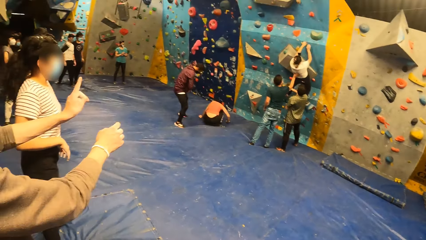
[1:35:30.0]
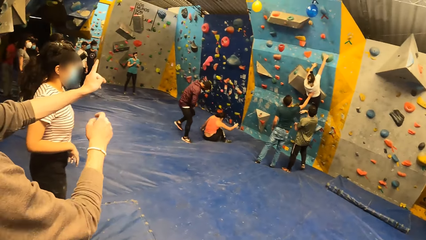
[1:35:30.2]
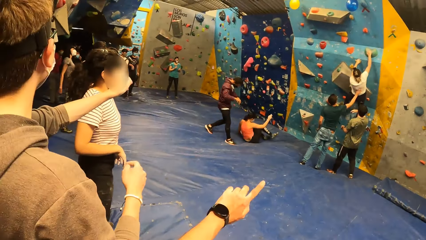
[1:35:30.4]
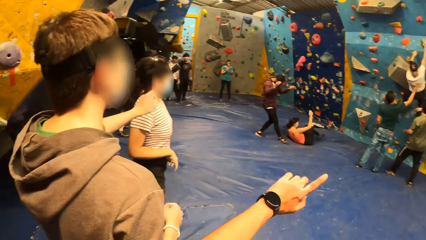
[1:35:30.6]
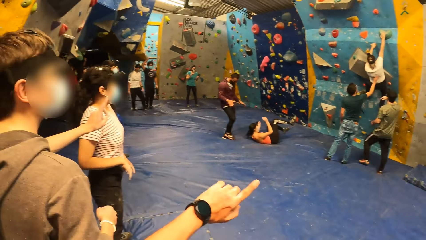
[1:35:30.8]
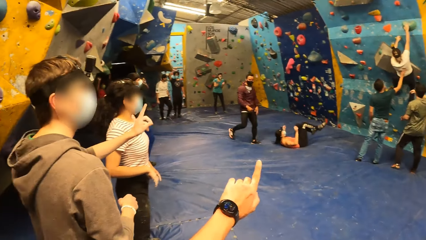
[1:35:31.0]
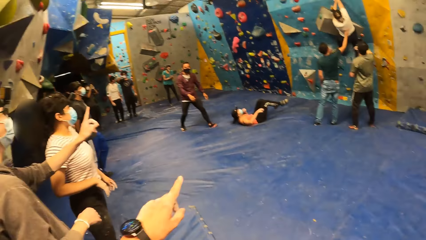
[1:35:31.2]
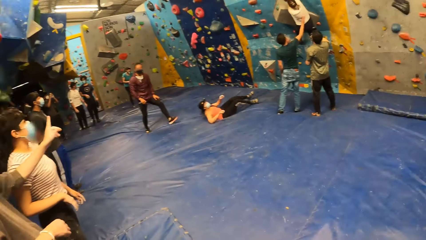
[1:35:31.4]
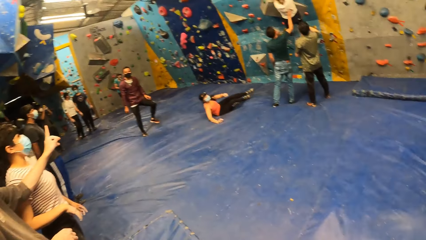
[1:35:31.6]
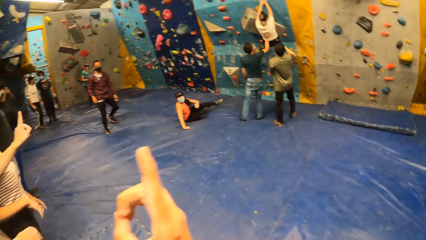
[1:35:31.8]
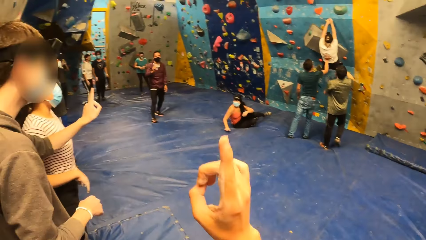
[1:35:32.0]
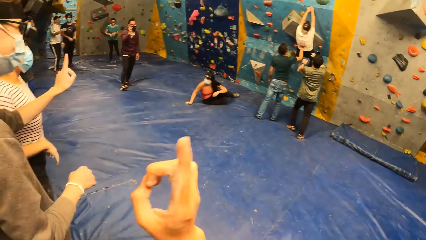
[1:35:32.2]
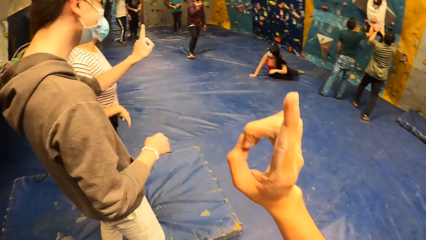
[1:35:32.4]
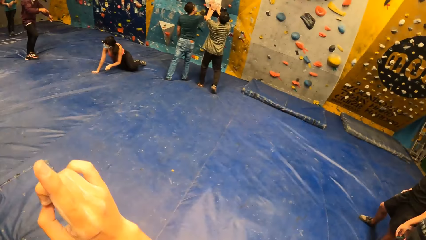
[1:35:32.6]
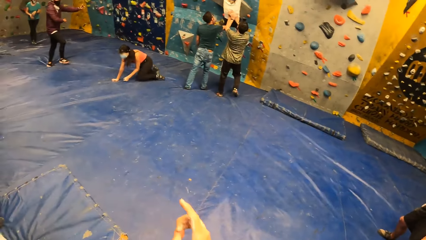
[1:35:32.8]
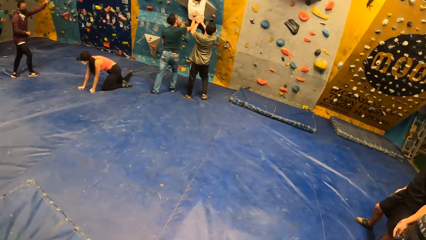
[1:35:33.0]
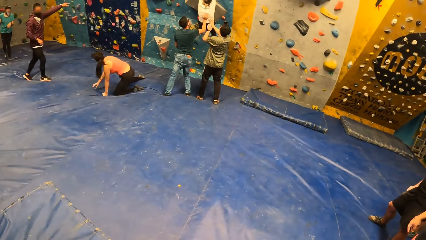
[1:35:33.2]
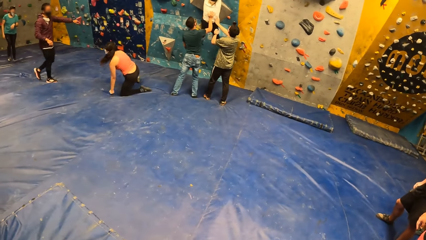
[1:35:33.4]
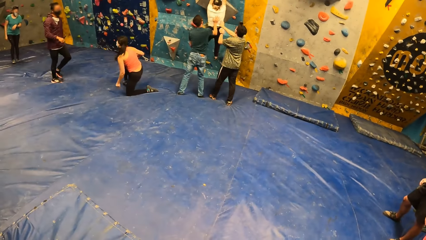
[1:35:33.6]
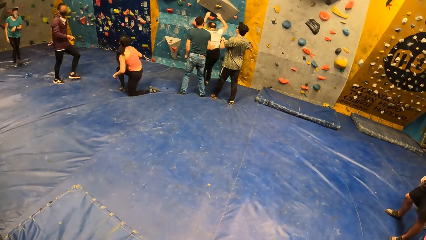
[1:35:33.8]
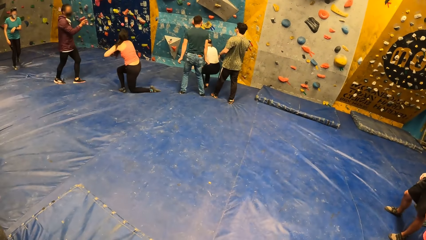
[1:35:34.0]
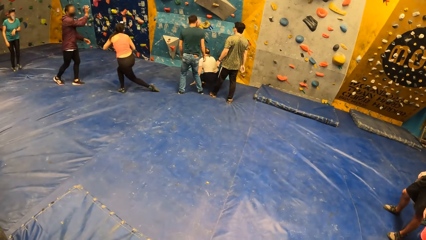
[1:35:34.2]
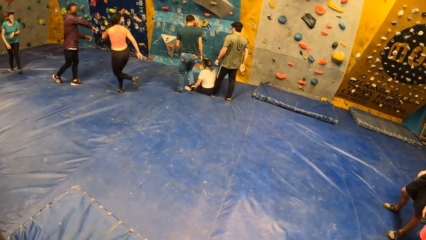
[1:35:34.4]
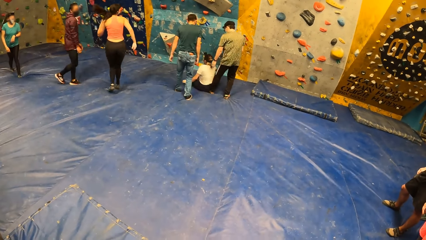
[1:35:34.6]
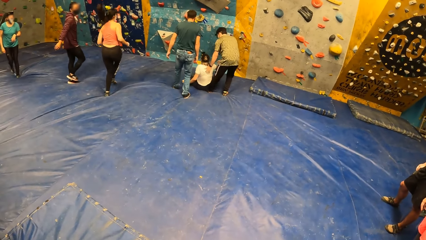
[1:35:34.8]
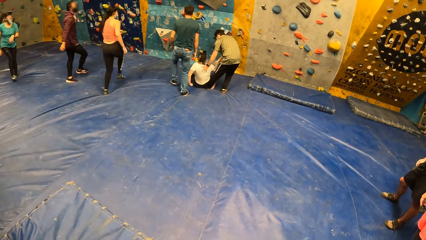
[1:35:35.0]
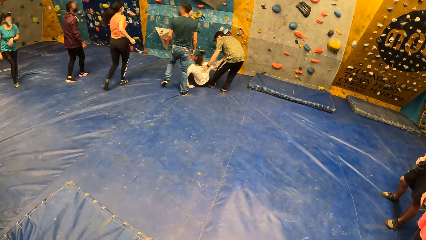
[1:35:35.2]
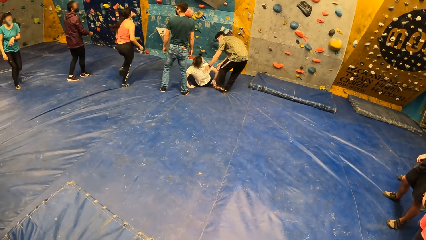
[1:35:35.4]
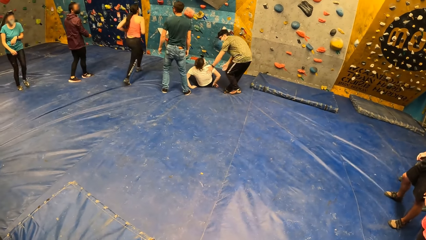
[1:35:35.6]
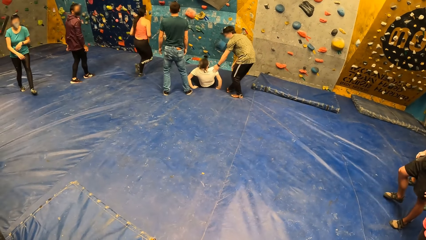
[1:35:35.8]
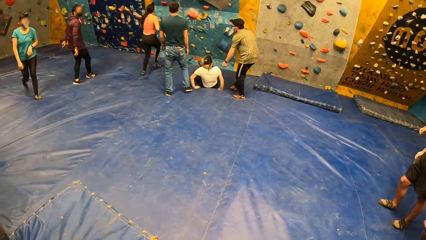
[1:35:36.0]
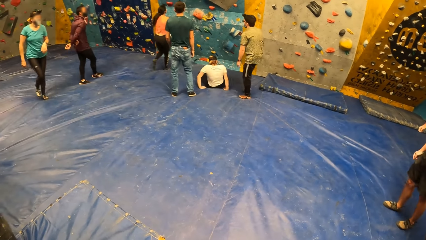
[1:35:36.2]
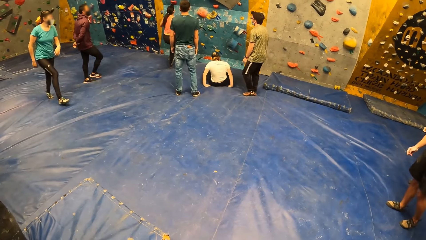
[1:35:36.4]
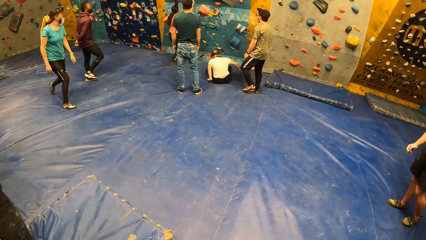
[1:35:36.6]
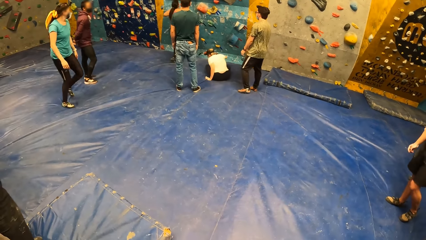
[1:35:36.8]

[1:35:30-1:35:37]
A woman jumps. The camera wearer stretches their hand. They look around.

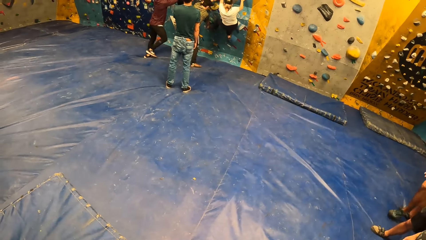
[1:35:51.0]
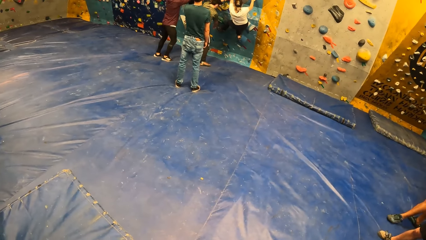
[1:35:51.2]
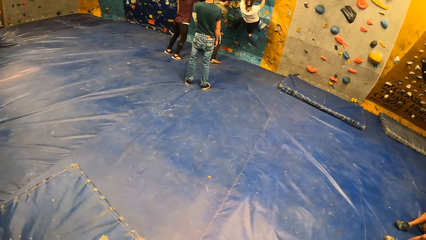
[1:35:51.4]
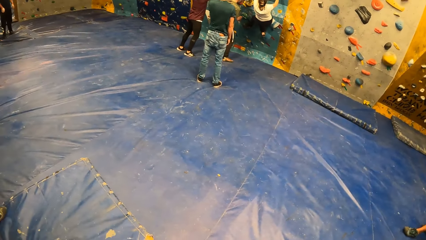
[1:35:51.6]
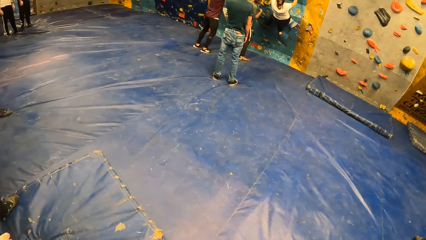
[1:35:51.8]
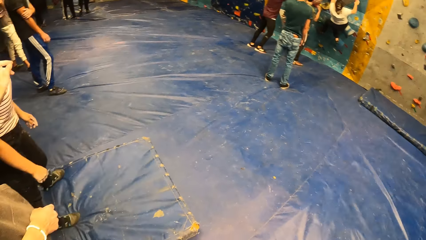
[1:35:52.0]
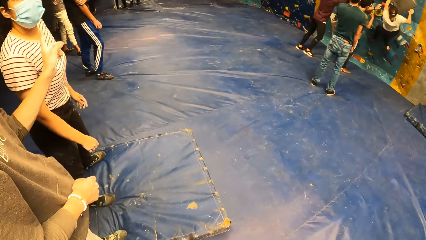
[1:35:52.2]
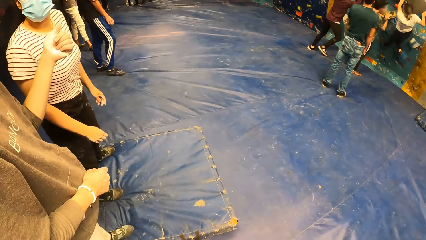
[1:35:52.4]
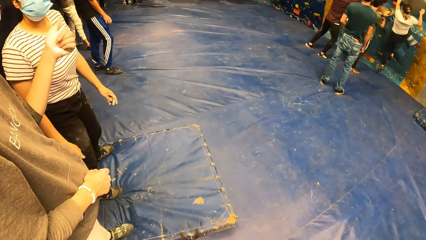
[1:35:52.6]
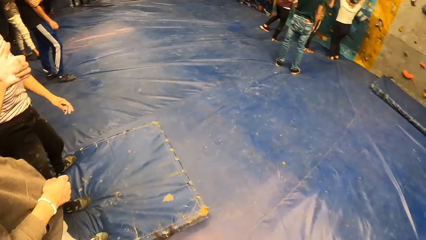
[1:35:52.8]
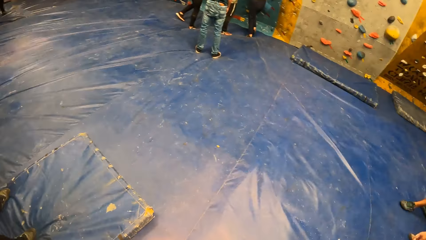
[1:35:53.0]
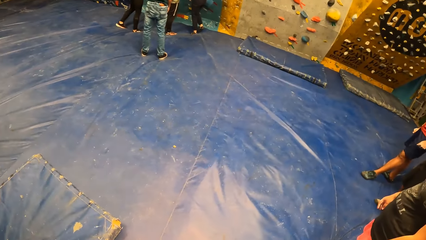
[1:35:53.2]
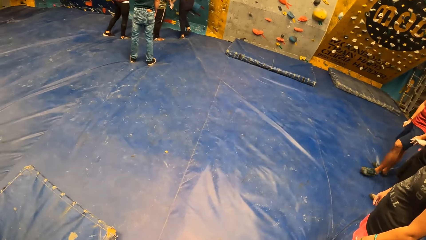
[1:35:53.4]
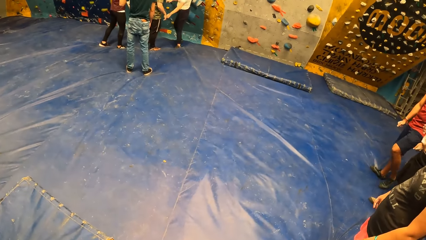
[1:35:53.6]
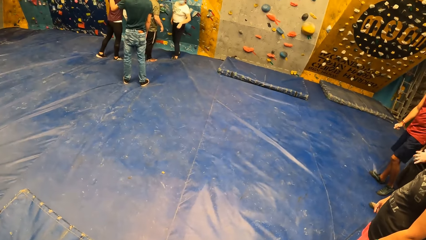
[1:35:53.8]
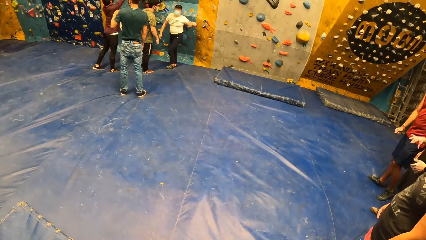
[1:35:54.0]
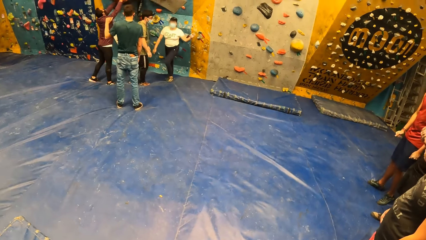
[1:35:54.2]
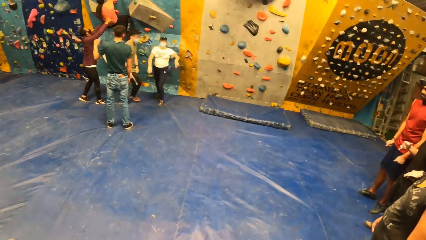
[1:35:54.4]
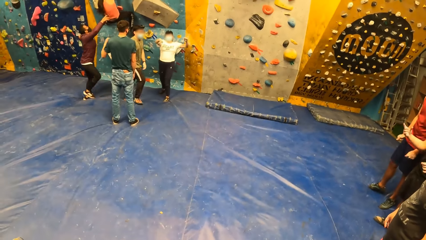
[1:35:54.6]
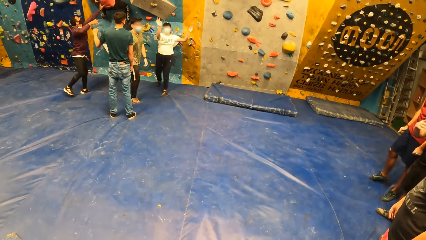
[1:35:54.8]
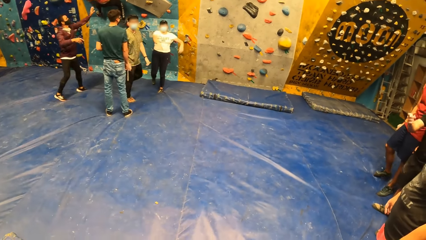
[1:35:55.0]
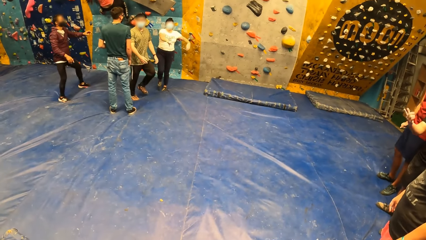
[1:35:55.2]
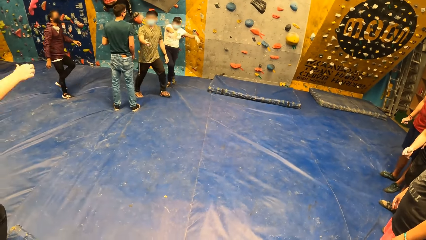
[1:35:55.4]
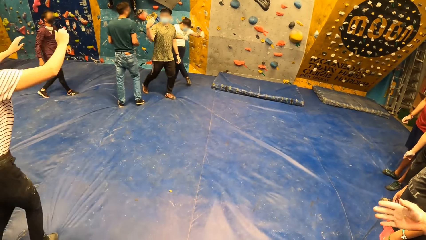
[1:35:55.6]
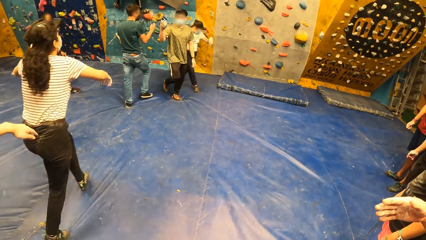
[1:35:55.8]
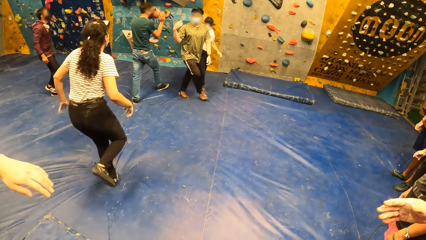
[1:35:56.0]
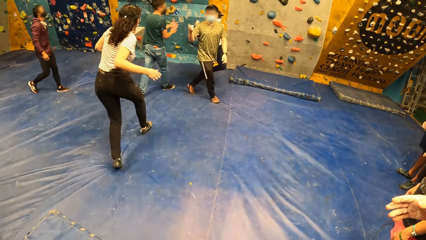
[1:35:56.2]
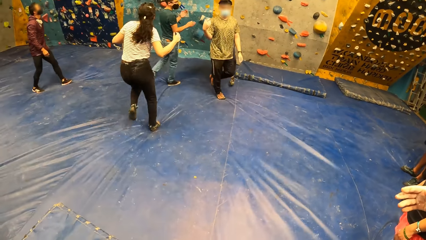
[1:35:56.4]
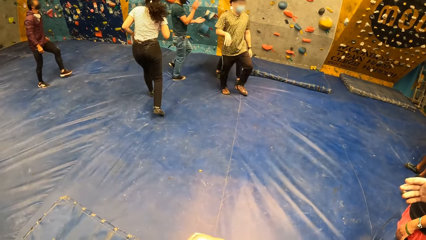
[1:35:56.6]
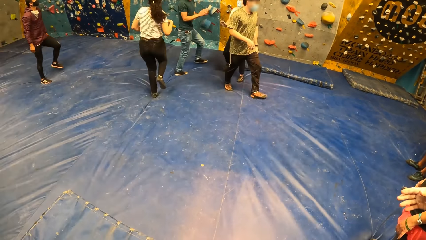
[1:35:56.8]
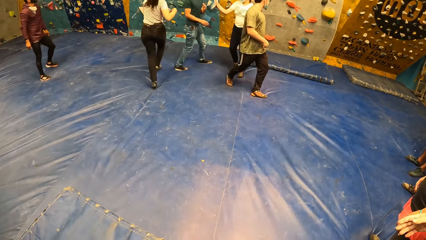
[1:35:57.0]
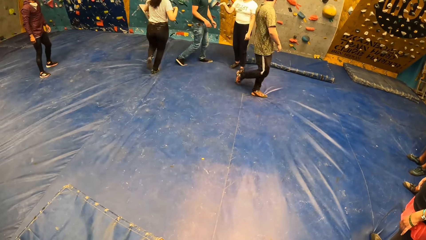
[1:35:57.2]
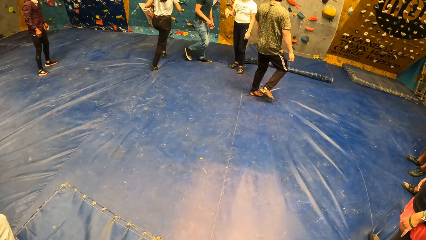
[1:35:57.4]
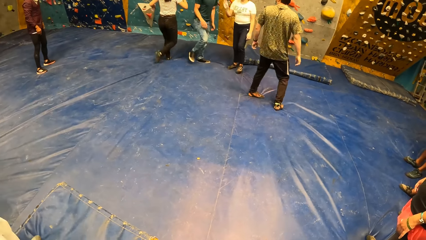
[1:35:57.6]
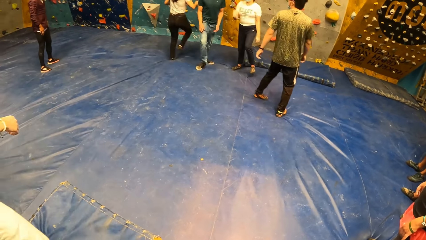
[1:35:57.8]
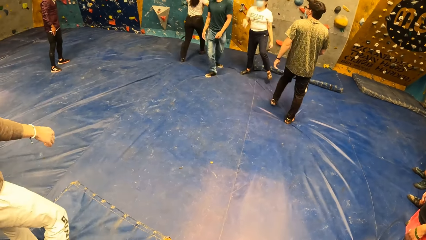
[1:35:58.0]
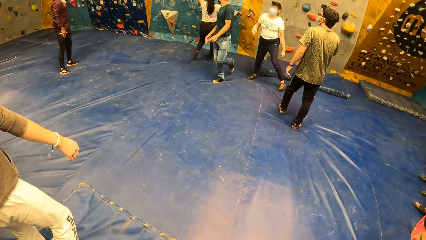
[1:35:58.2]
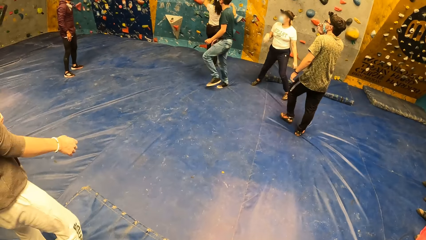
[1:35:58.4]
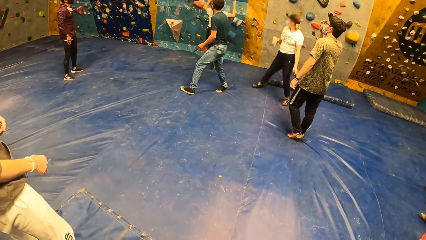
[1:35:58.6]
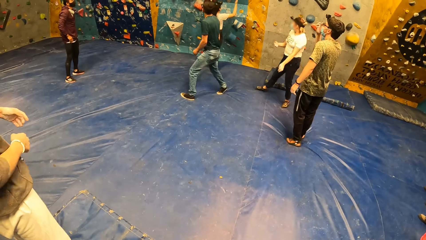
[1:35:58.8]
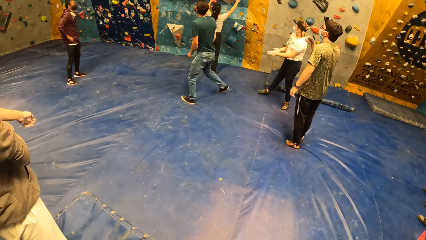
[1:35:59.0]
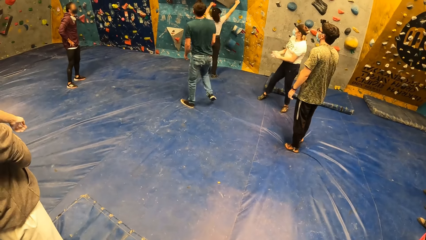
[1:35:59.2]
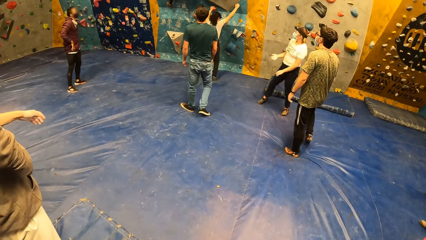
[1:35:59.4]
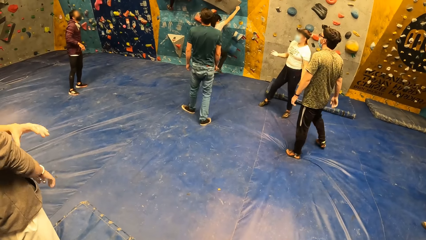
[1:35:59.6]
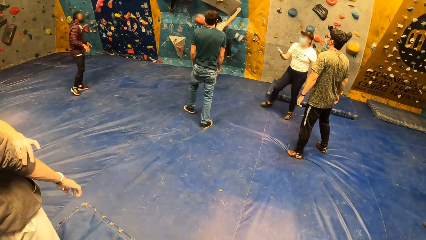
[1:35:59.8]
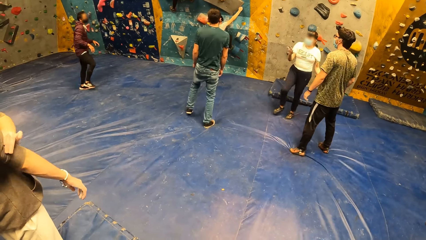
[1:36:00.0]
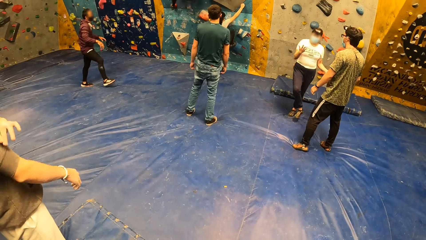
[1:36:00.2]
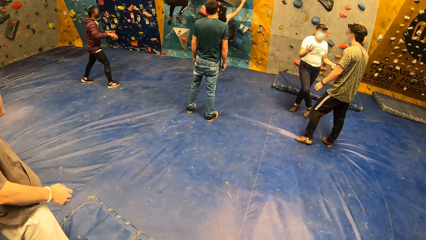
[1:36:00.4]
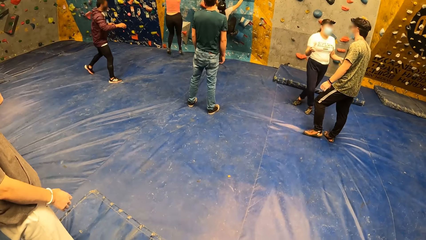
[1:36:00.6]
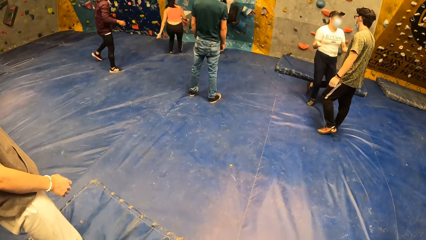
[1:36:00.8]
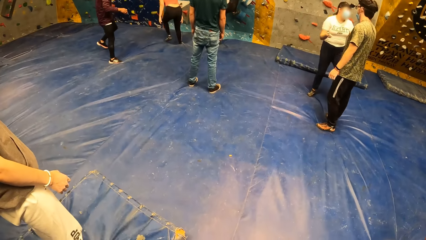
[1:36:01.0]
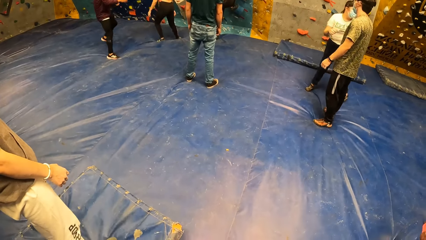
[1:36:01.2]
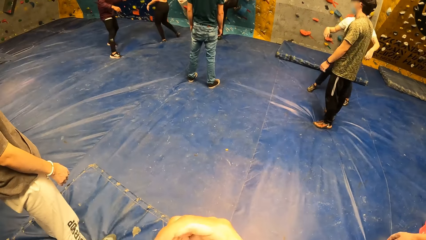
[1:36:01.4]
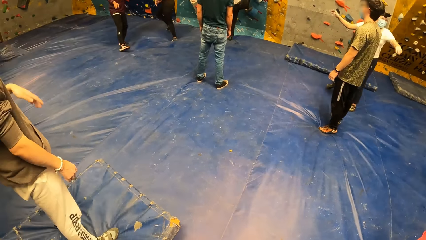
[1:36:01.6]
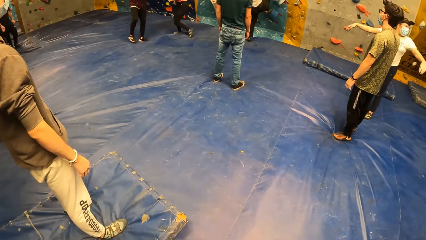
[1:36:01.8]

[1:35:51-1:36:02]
The camera wearer looks down. A woman shakes hands. Another woman runs towards an artificial rock. The other woman climbs the artificial rock.
